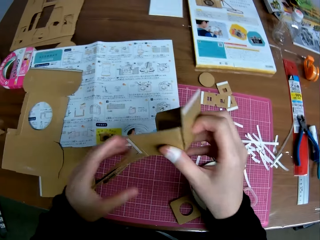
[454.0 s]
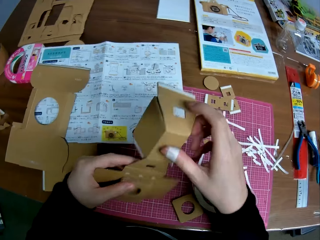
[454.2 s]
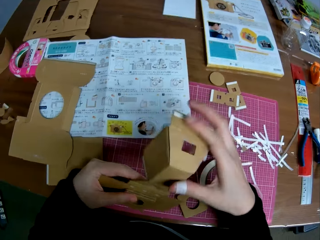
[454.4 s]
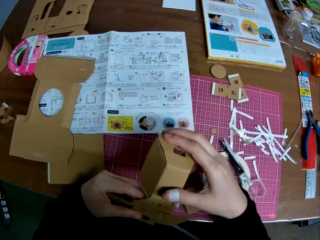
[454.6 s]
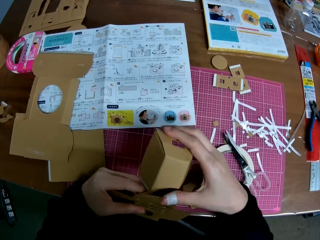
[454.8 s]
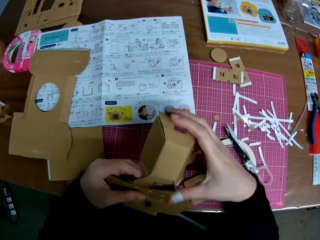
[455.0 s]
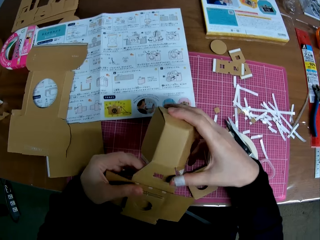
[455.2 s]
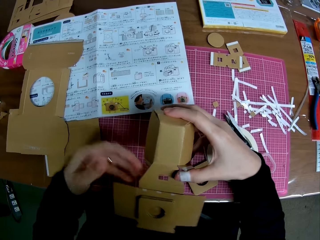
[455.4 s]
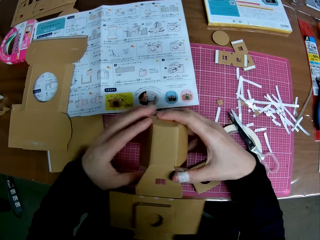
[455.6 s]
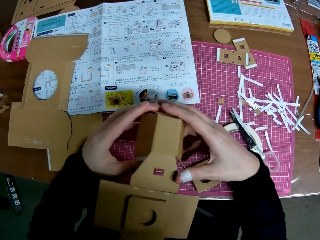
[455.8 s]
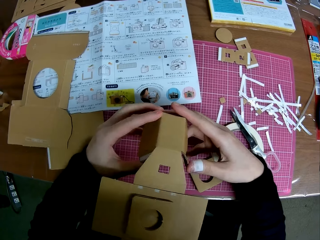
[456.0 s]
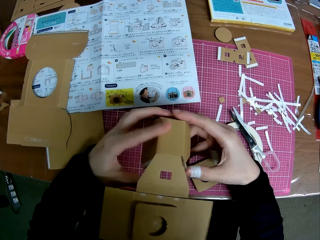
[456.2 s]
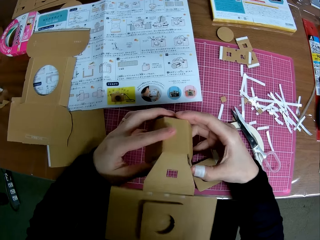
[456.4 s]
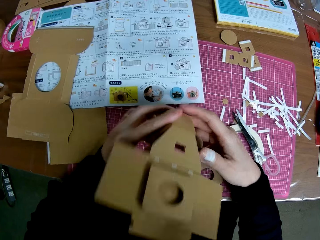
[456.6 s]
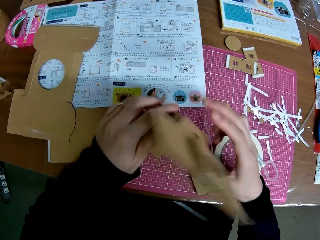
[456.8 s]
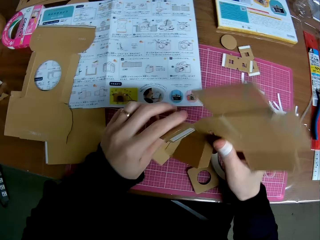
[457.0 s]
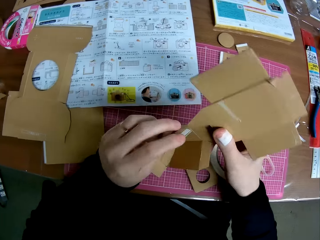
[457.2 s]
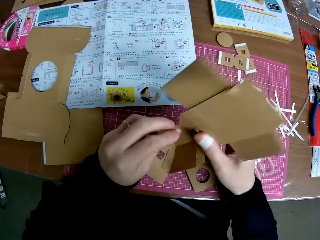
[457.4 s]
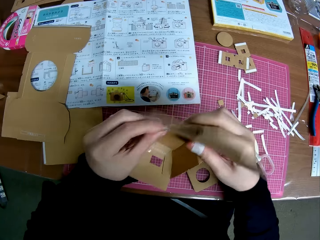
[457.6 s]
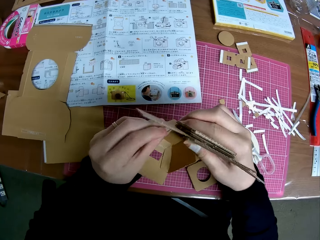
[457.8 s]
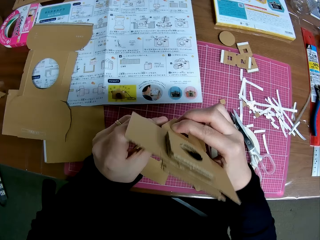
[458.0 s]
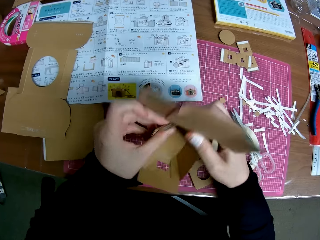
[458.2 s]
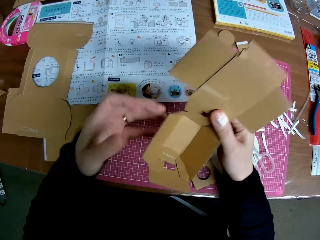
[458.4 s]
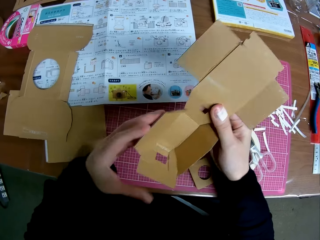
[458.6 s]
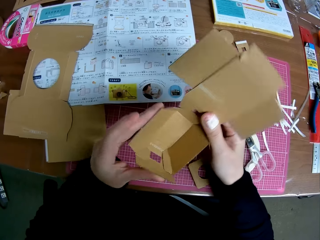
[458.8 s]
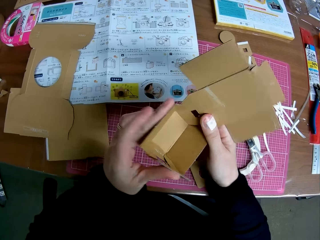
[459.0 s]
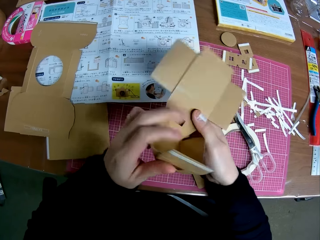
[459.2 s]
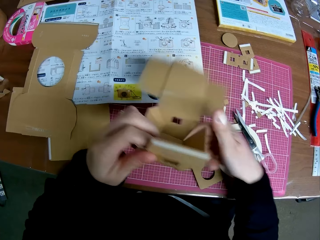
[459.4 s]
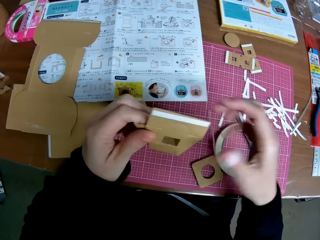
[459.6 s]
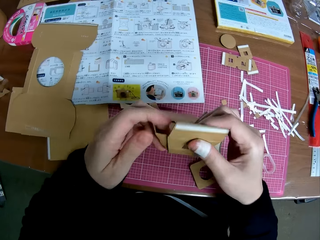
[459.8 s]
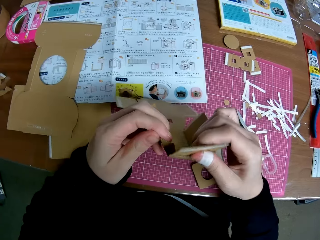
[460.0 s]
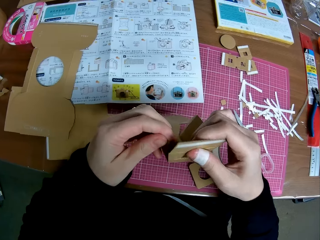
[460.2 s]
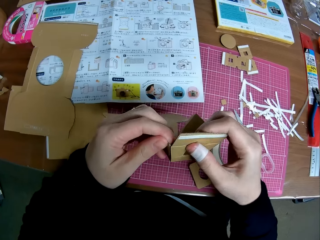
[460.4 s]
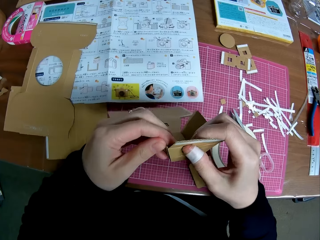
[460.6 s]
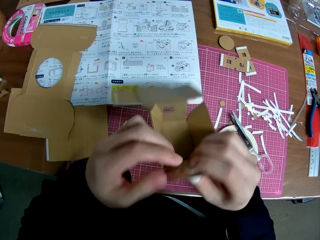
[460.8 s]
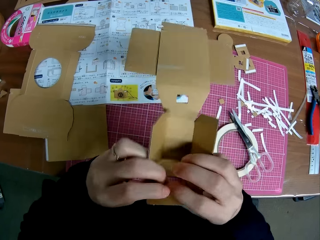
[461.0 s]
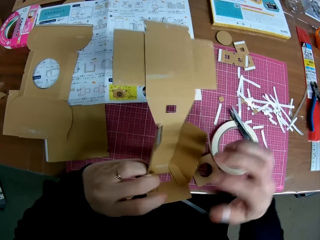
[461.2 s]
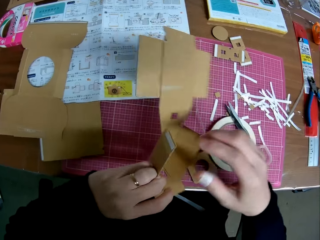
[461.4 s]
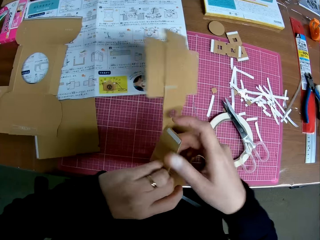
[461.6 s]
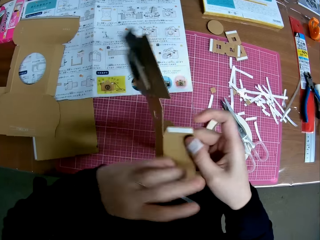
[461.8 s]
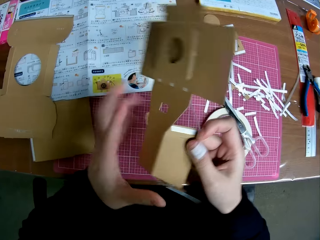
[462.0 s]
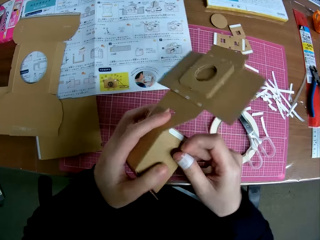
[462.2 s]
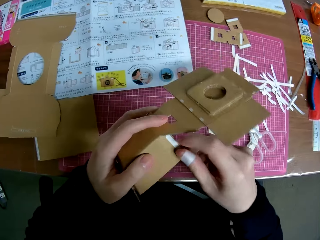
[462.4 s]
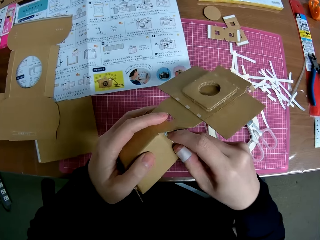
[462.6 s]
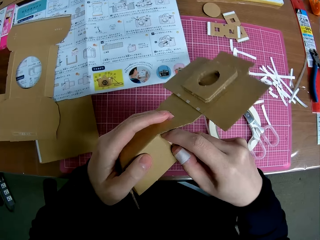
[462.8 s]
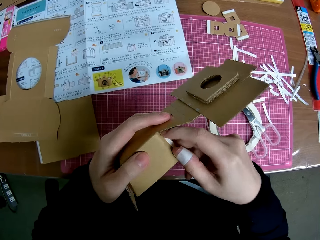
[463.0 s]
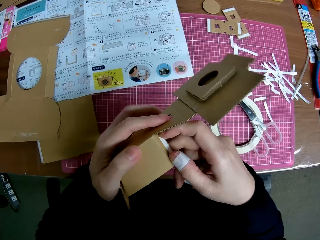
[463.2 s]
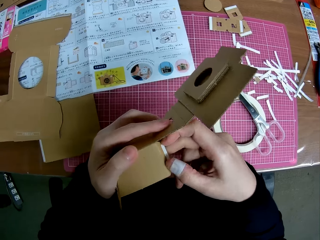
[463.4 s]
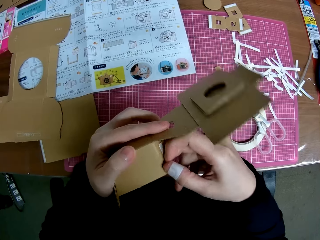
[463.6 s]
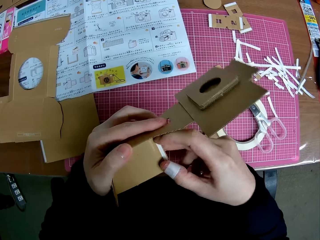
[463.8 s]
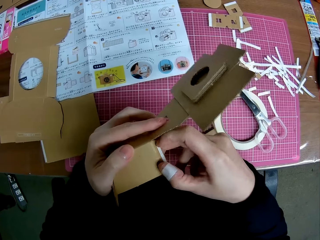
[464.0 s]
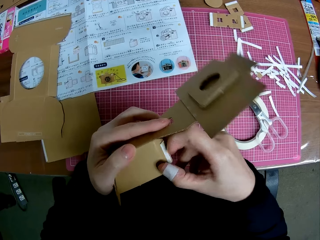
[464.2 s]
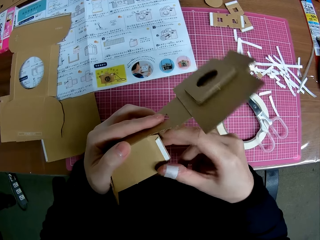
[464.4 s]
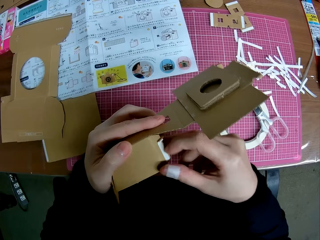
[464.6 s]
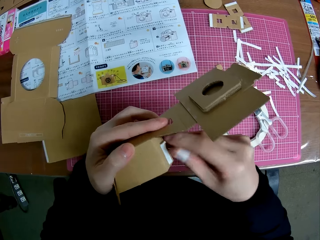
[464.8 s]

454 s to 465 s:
The camera wearer handles the piece of paper mechanical model with both hands. He folds a crafting paper and turns the crafting paper. He turns the crafting paper. He fixes the crafting paper. He folds the crafting paper. He turns the crafting paper. He removes a paper tape from the piece of paper mechanical model with his right hand.

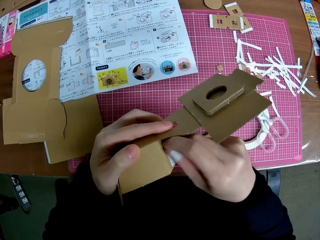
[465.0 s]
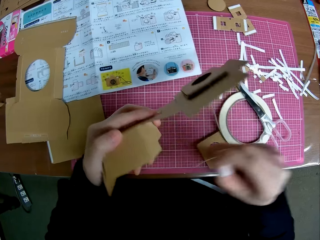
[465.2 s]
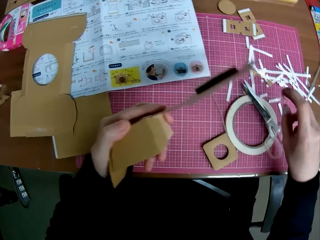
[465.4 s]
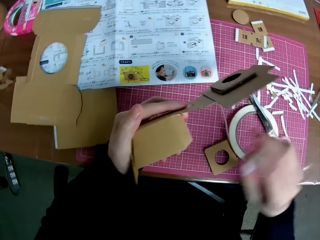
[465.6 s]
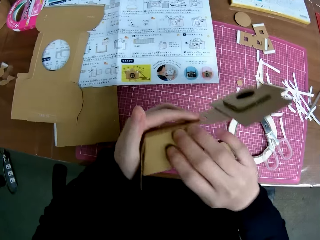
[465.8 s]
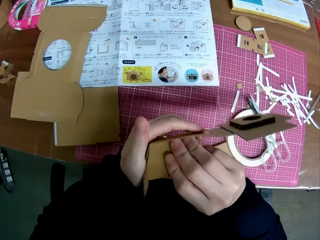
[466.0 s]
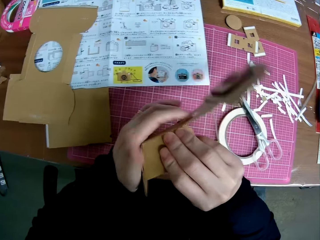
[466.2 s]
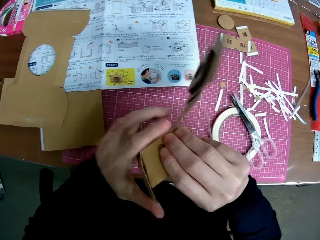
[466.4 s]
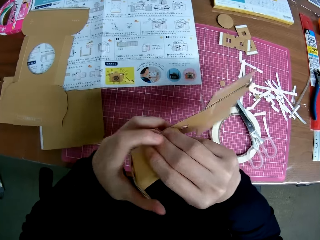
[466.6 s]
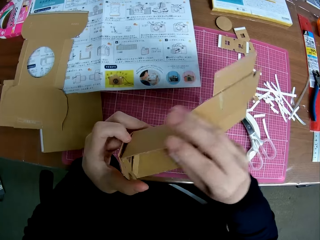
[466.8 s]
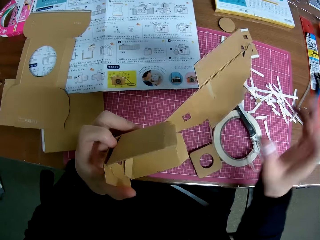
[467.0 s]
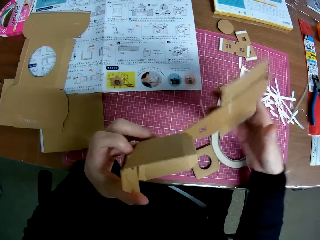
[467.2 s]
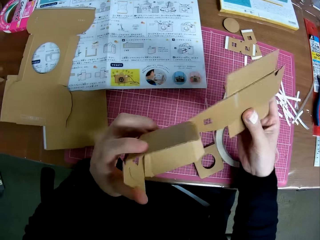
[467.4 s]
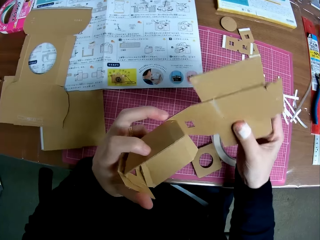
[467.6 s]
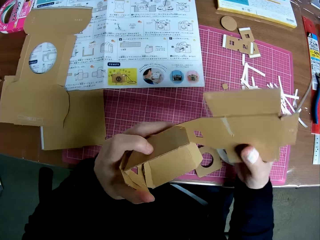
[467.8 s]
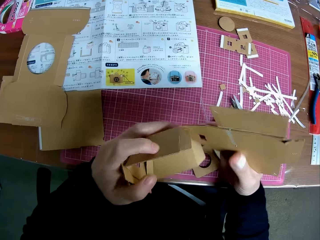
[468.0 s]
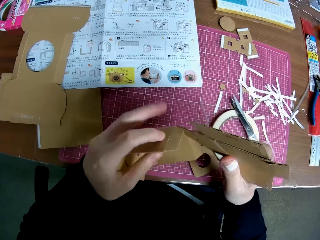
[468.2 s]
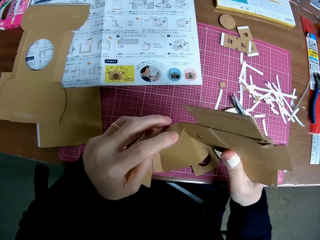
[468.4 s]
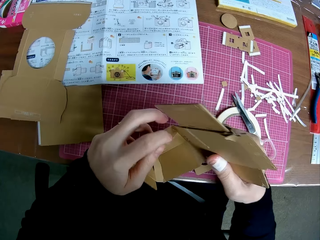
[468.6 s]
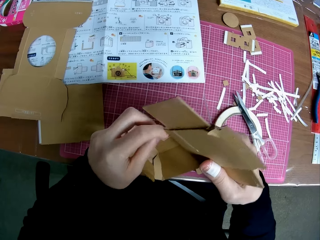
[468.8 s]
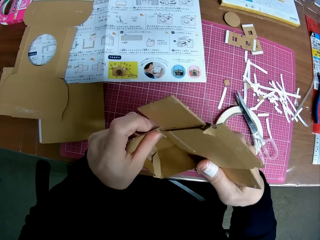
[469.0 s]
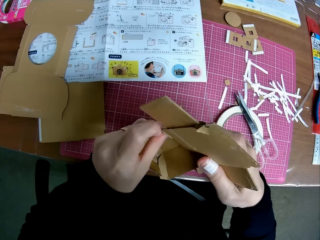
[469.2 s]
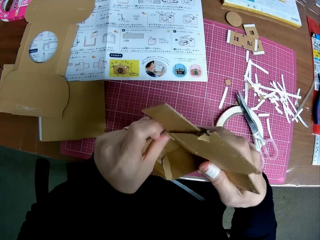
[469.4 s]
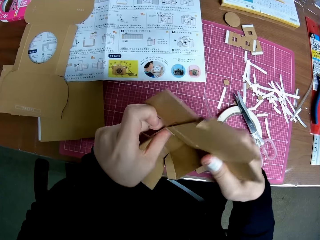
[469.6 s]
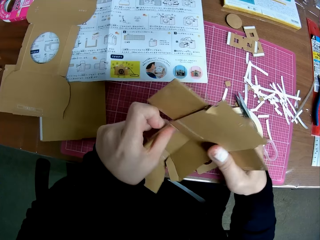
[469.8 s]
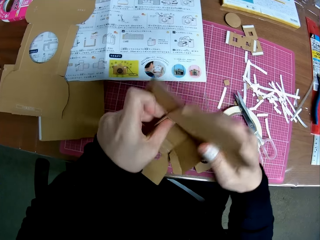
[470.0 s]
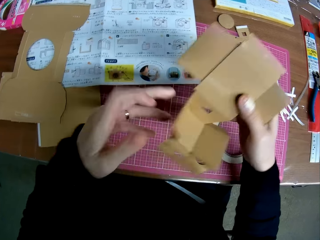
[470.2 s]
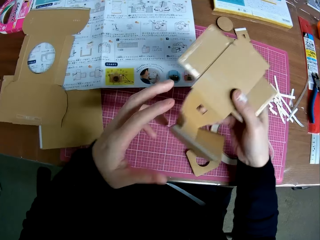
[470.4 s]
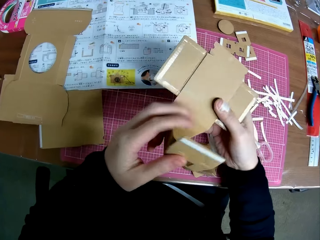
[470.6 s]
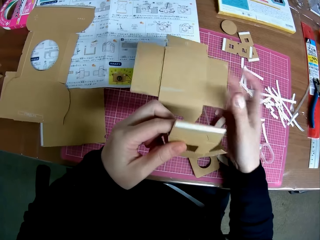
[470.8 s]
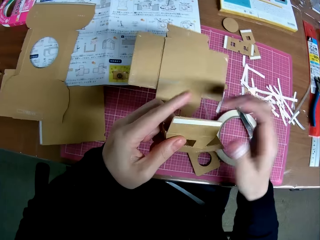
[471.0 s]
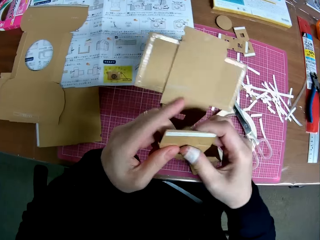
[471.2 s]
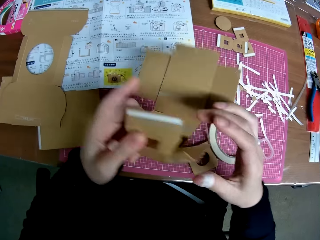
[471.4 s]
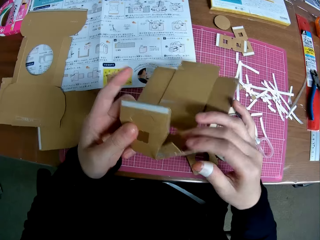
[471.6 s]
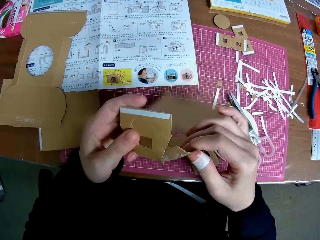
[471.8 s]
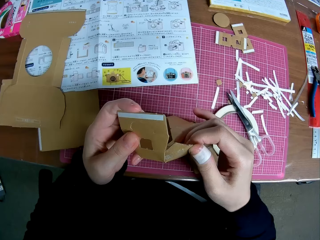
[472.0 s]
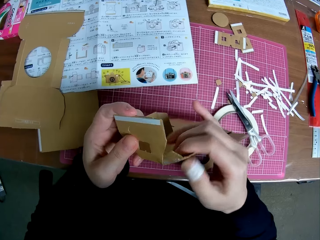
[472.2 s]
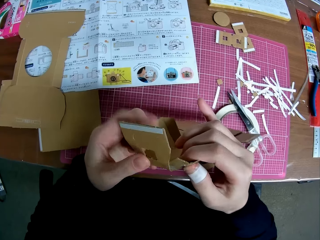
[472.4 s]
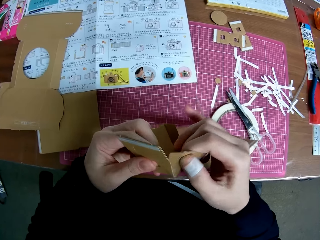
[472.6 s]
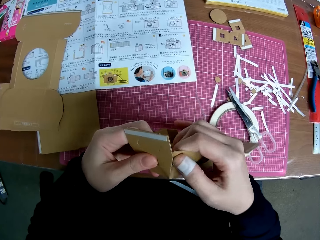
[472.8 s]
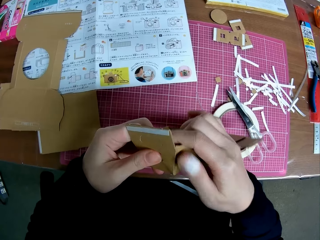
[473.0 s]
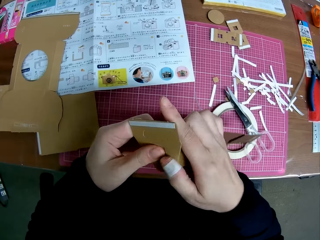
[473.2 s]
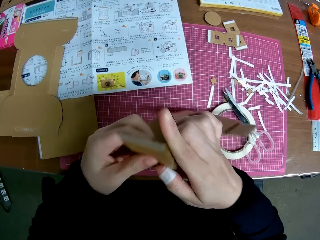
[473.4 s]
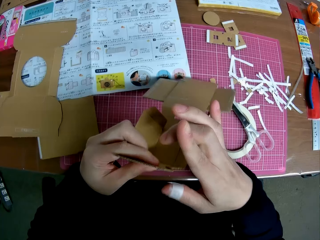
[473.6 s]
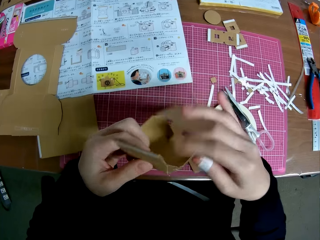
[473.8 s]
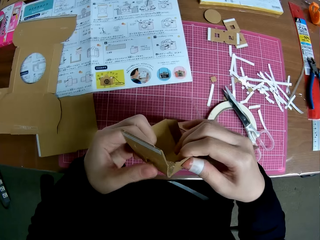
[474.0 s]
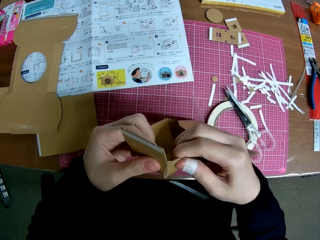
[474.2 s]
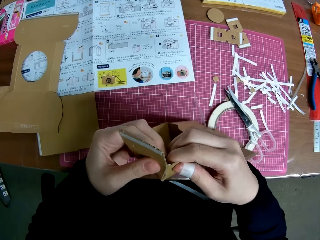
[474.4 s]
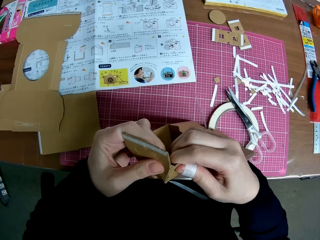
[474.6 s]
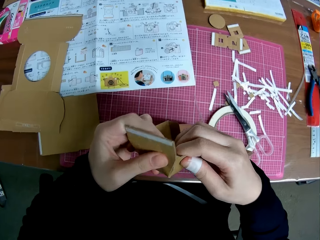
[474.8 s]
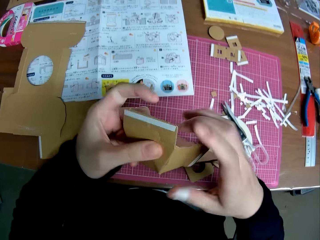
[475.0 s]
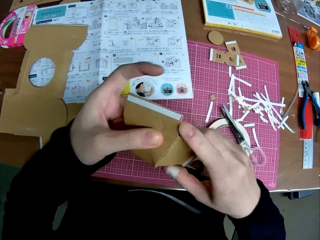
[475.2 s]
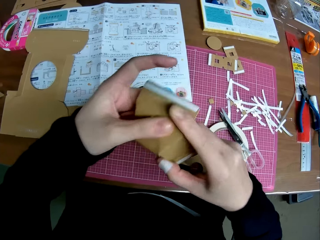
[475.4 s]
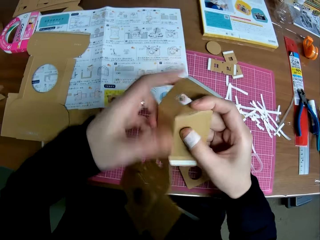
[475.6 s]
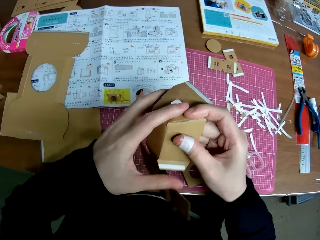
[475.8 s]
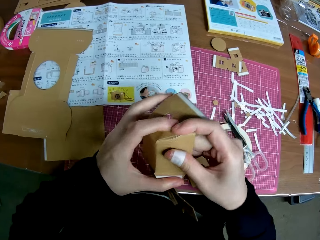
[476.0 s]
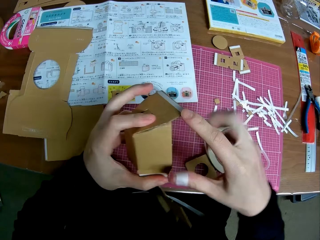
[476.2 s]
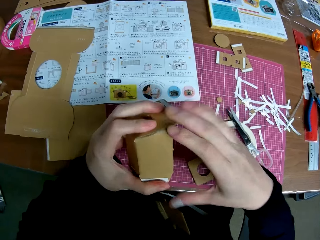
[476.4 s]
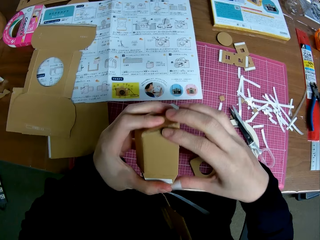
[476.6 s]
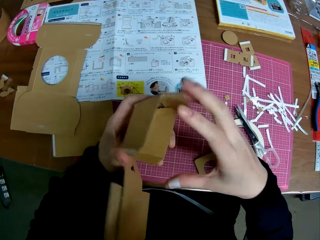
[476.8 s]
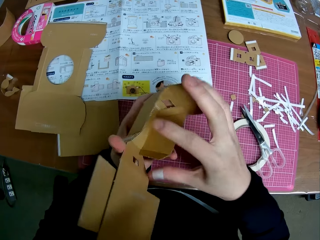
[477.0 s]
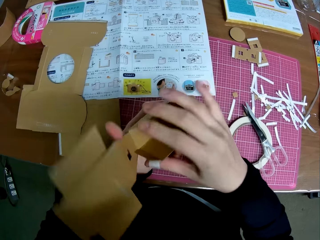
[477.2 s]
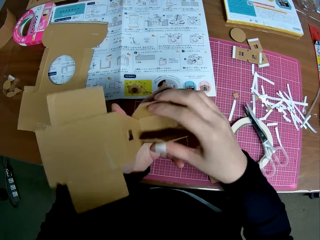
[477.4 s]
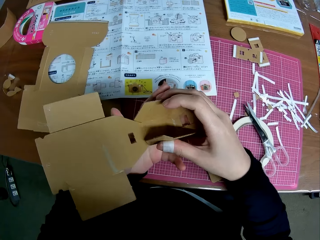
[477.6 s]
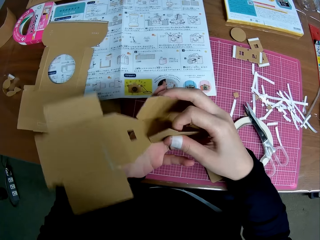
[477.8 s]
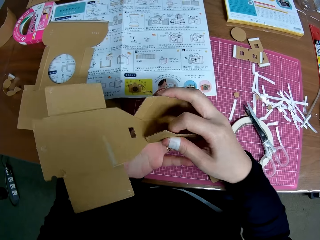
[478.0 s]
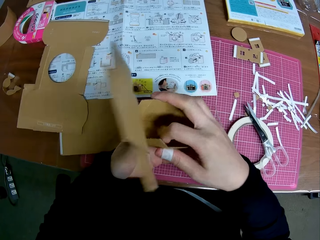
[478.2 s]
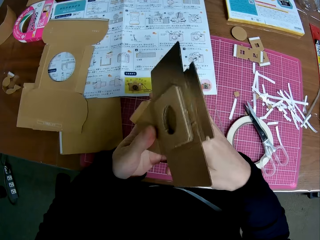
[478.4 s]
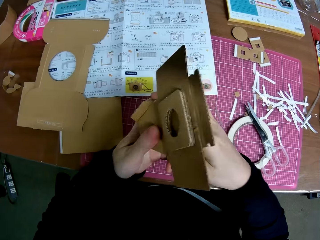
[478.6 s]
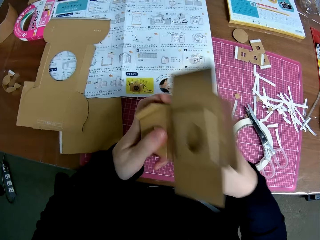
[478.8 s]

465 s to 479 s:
The camera wearer drops the paper tape on the table with his right hand. He handles the piece of paper mechanical model with both hands. He folds a crafting paper. He fixes the crafting paper. He turns the crafting paper. He fixes the crafting paper. He fixes the crafting paper again. He turns the crafting paper. He folds the crafting paper.
